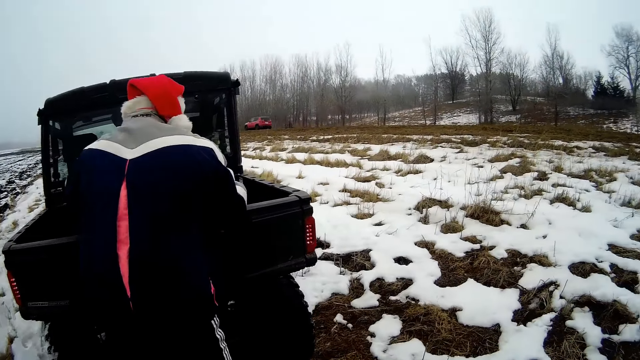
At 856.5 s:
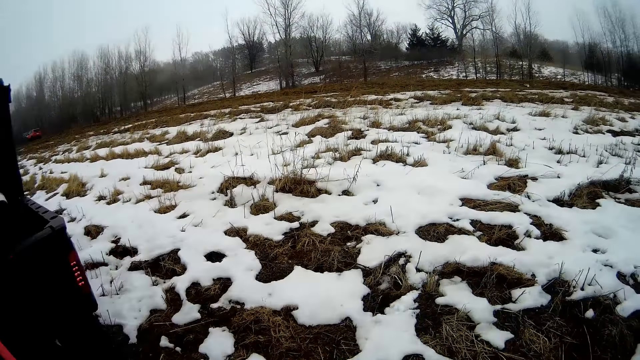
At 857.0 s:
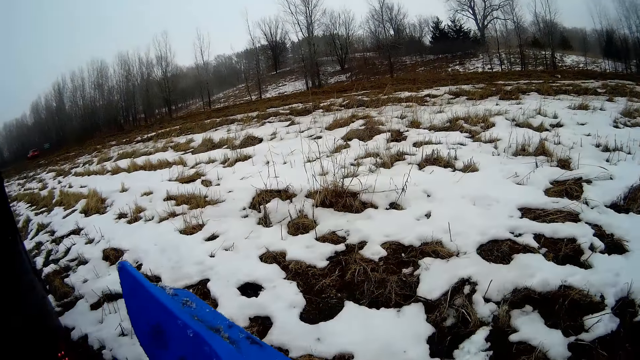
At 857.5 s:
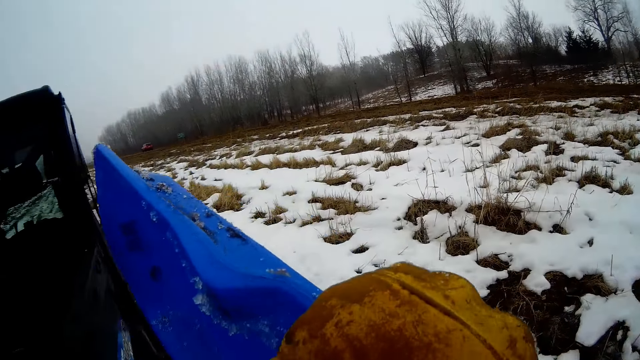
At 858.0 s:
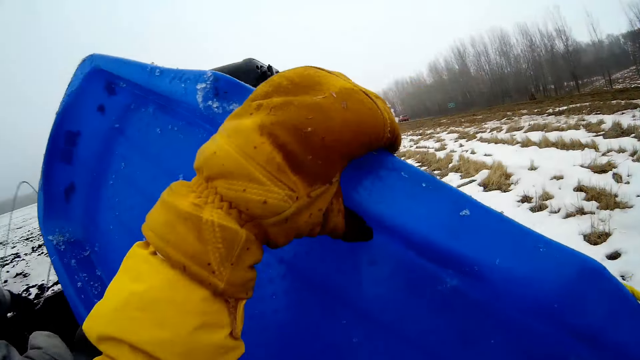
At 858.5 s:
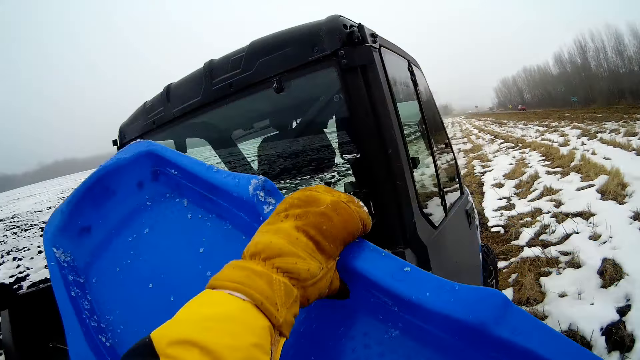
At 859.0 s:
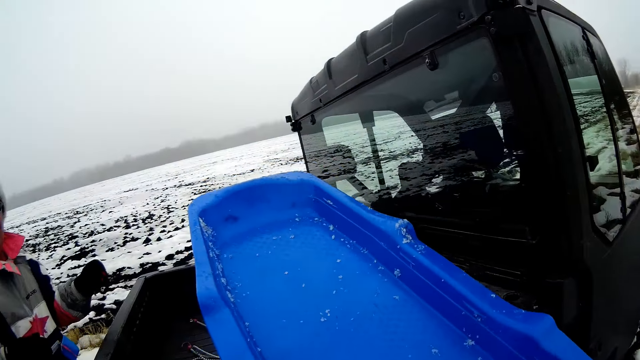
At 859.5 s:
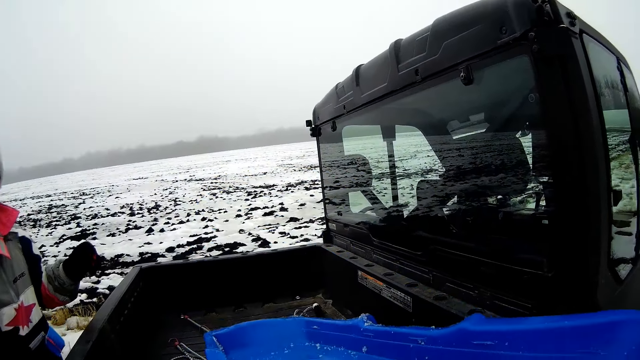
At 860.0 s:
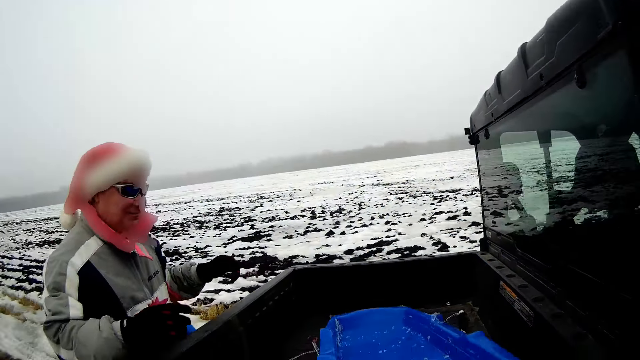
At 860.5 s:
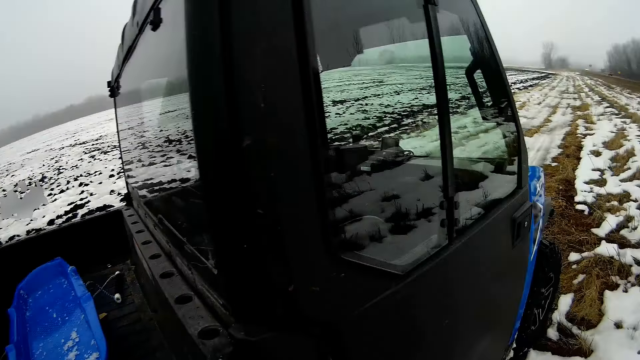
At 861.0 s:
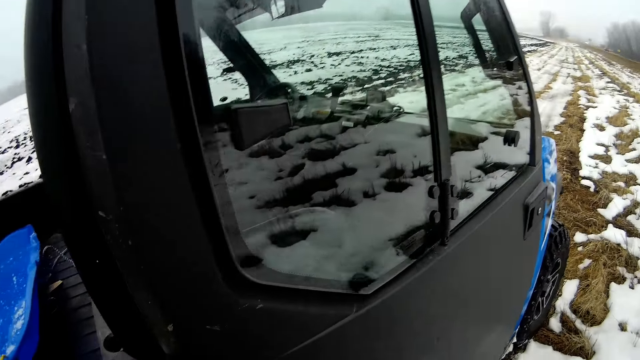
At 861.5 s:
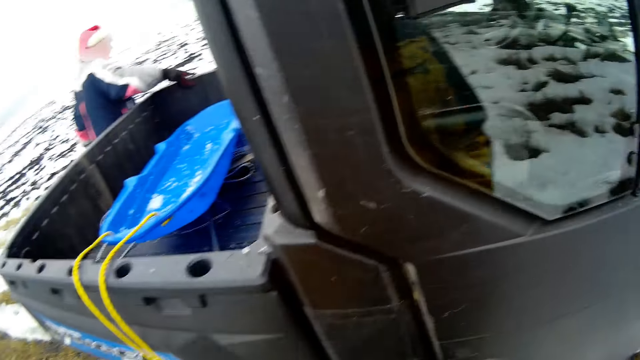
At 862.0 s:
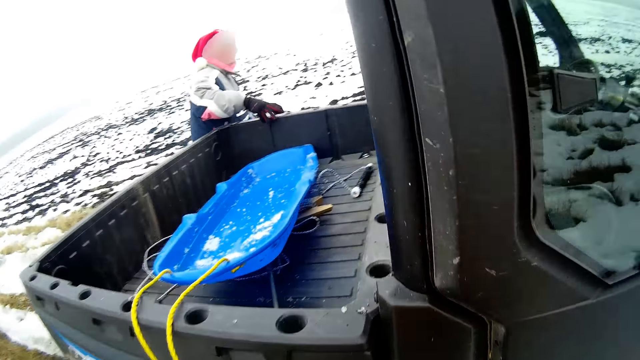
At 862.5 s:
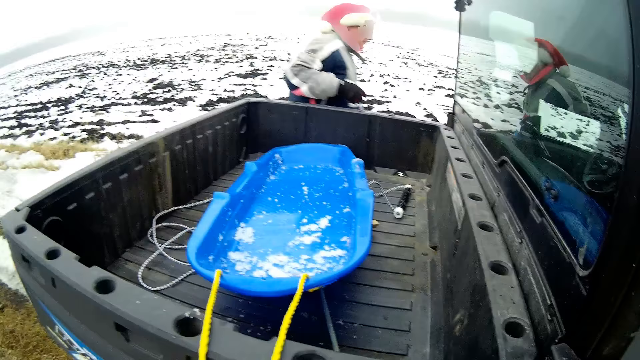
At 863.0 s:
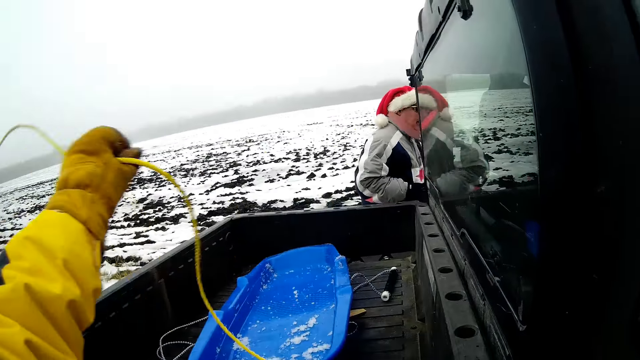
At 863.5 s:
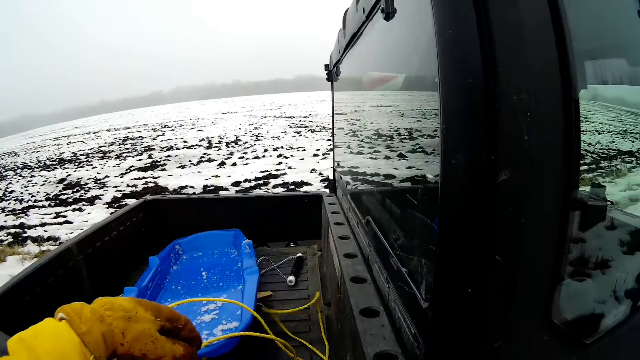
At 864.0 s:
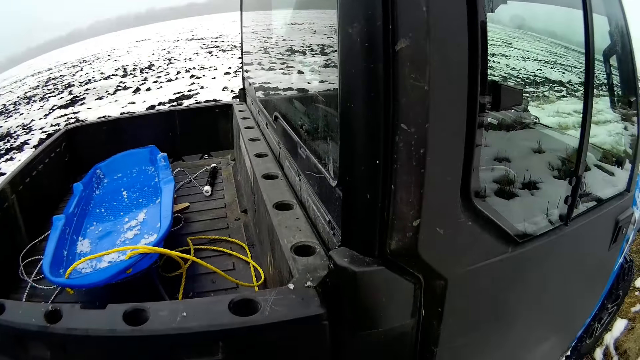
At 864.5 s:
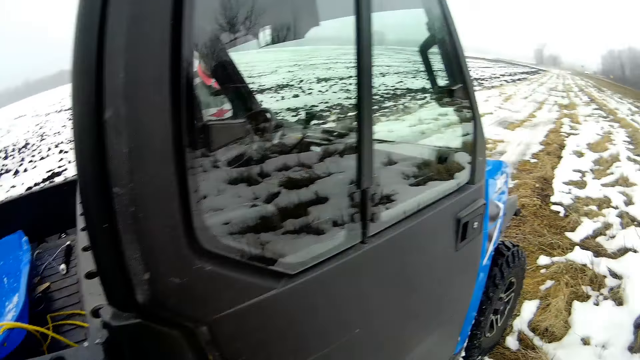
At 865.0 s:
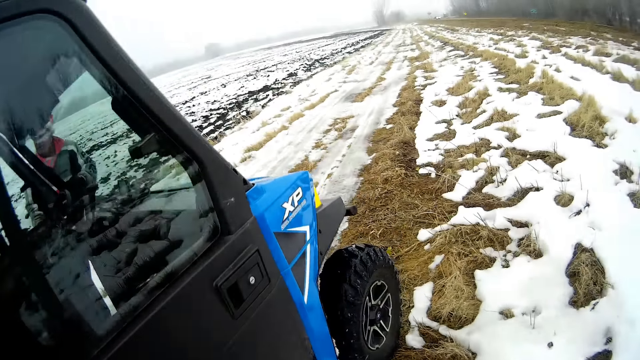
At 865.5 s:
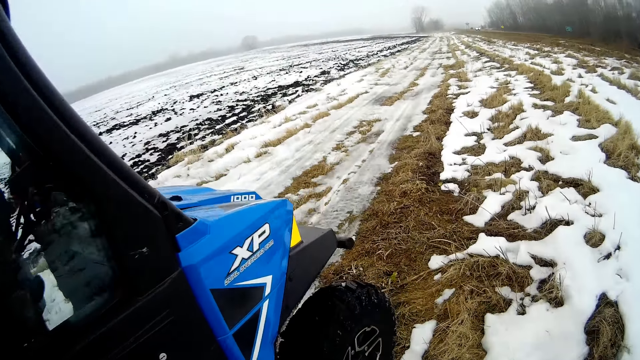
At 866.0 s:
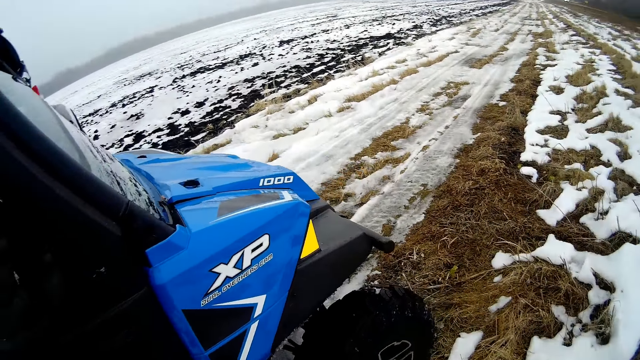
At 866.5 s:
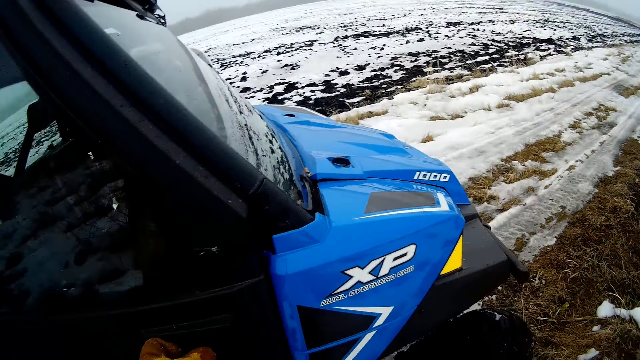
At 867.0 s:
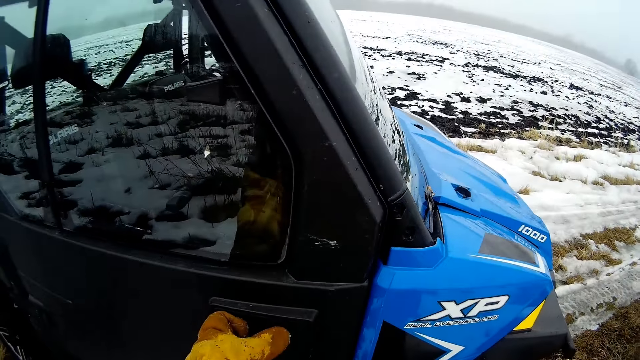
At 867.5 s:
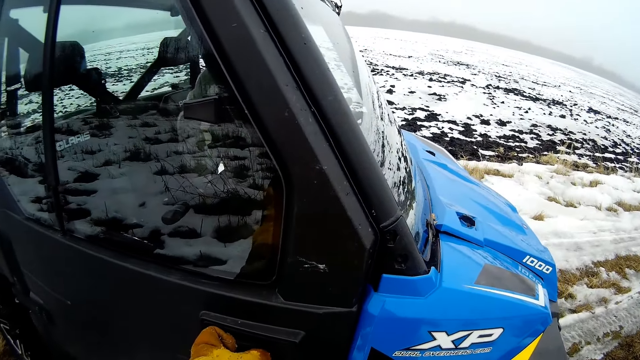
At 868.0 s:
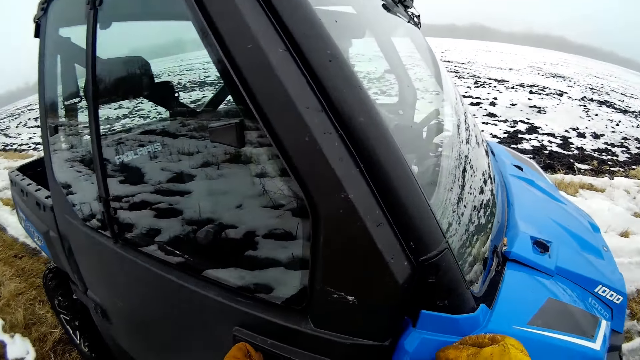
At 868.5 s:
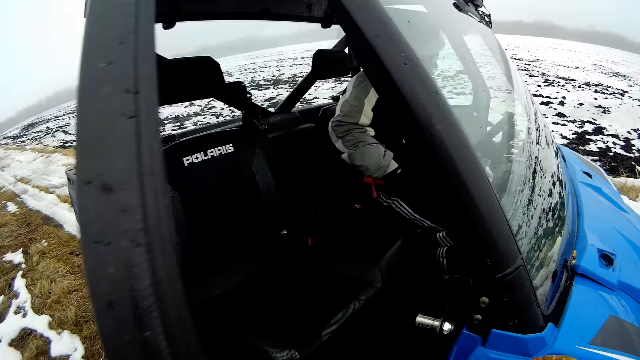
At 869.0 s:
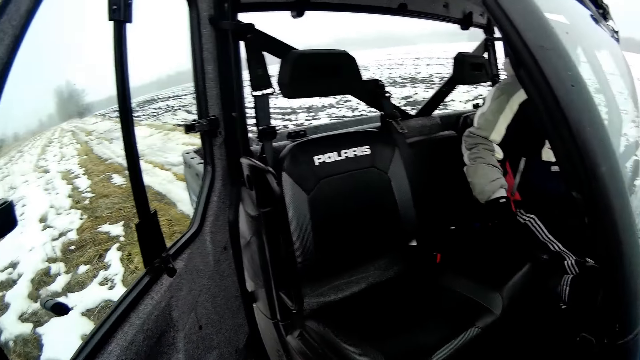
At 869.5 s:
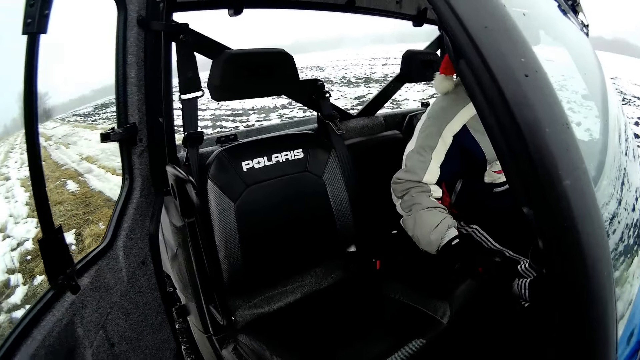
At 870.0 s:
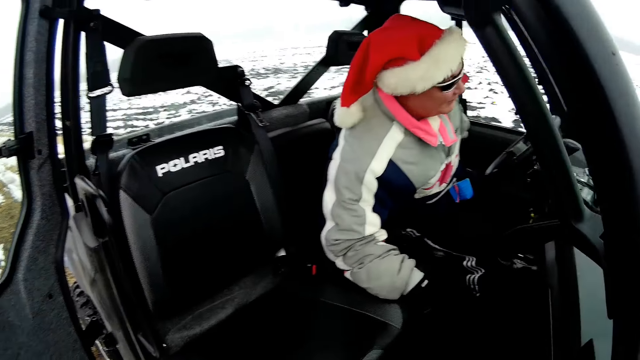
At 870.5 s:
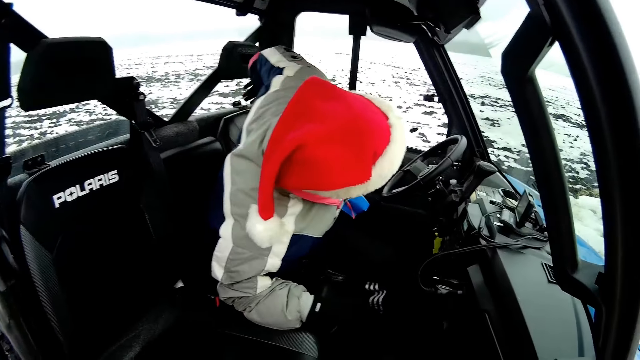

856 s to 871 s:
The camera wearer puts the sledge board into the trunk of the black truck. He puts the rope into the trunk of the black truck. The man opens the door of the truck with his right hand. The camera wearer opens the door of the truck with his left hand.

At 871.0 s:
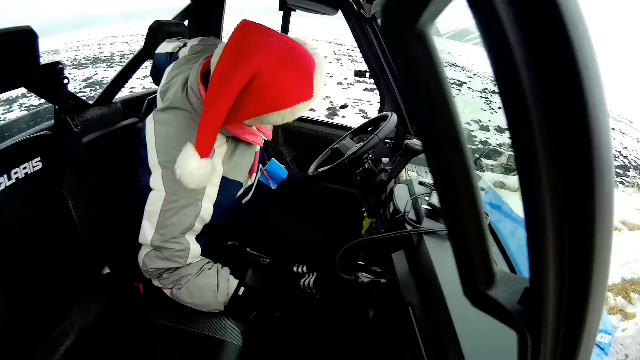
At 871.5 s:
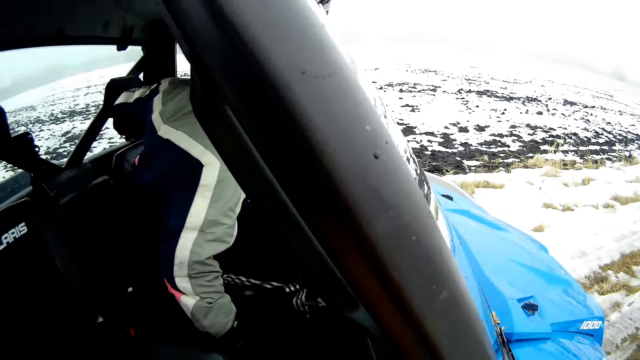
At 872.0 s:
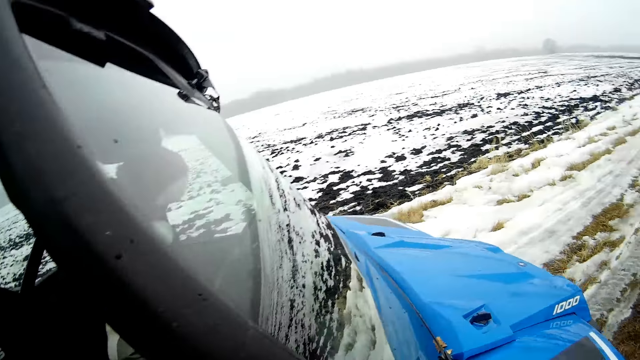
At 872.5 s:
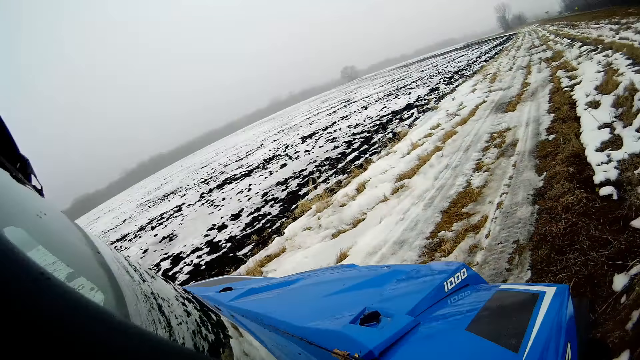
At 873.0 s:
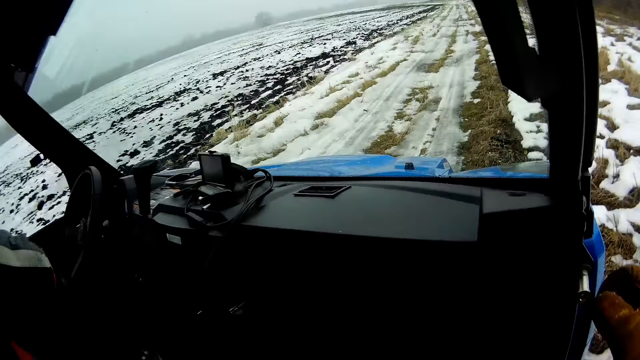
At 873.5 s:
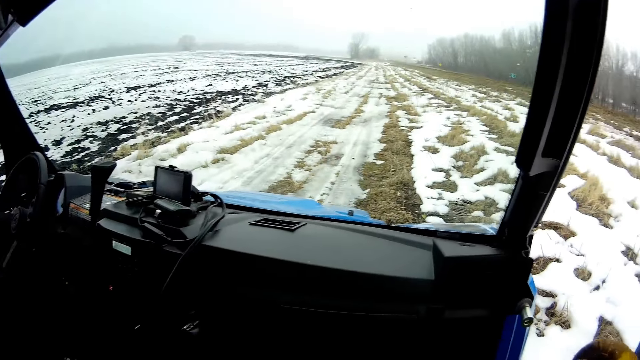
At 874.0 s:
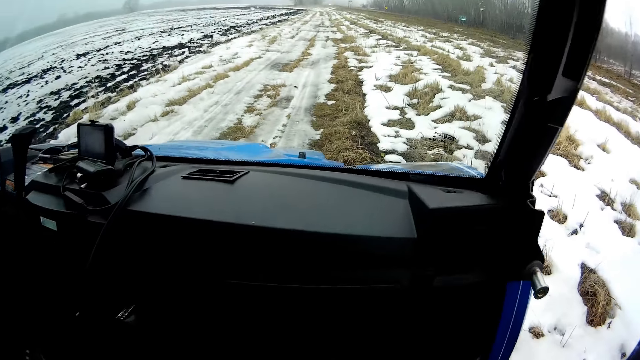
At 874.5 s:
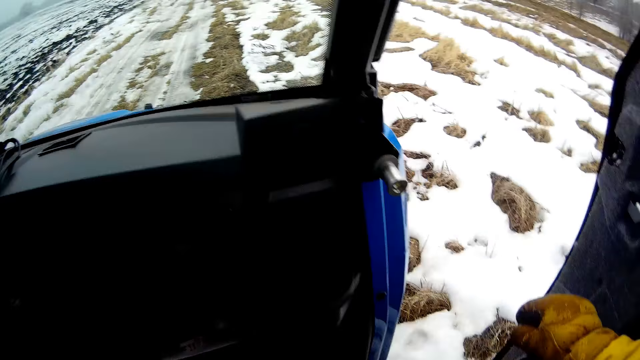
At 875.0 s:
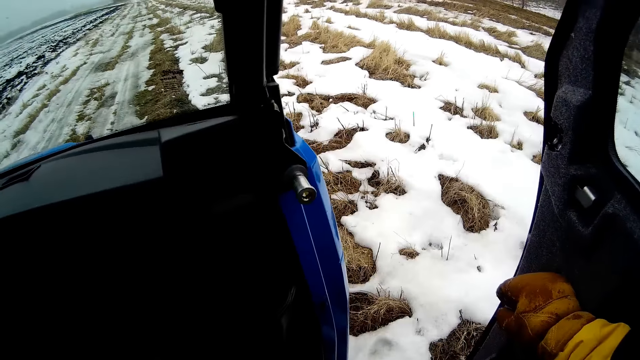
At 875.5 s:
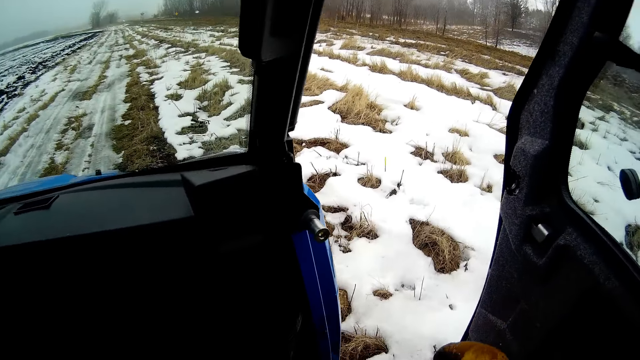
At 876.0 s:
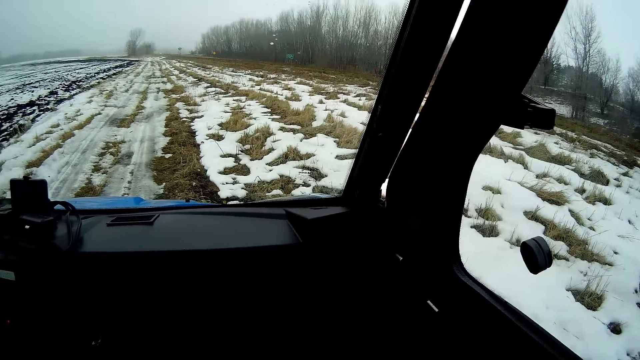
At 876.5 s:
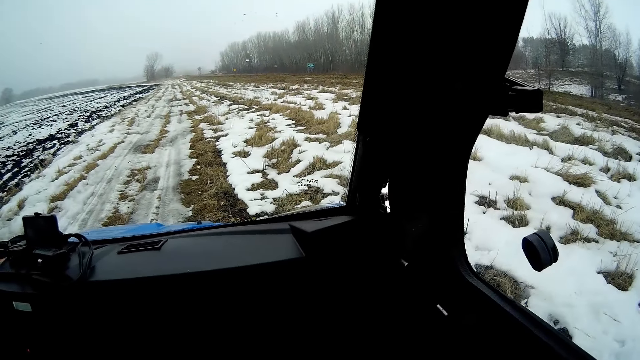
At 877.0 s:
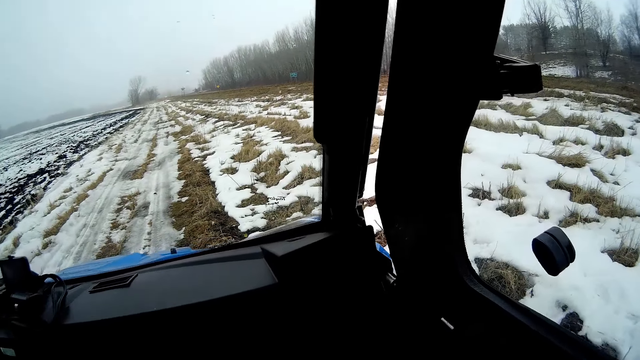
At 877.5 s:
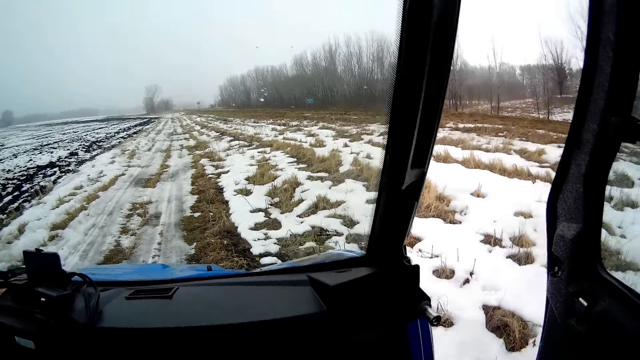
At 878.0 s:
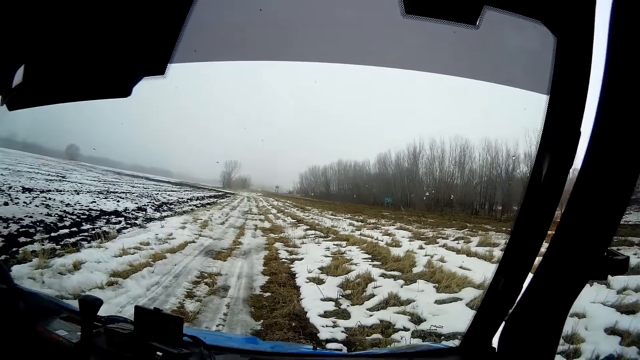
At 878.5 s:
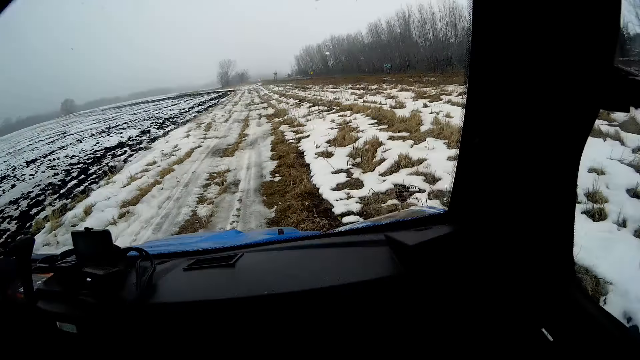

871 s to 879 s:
The camera wearer closes the door of the truck with his right hand. He enters in the car.
